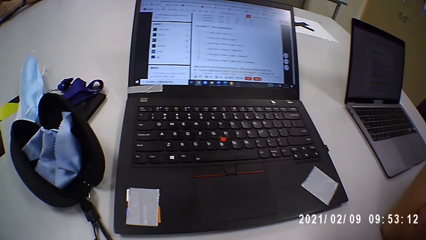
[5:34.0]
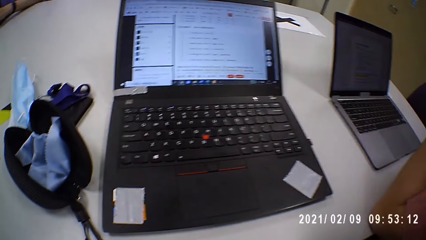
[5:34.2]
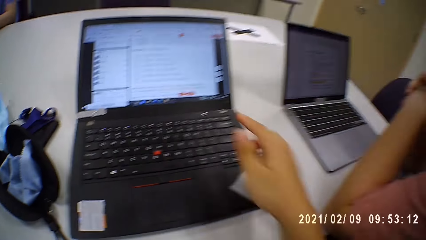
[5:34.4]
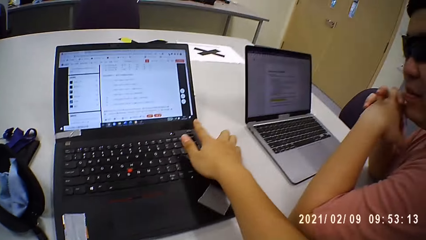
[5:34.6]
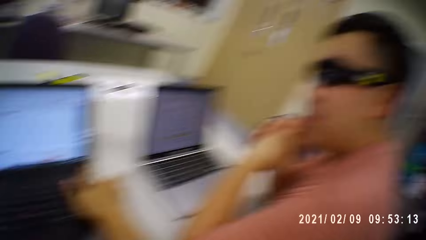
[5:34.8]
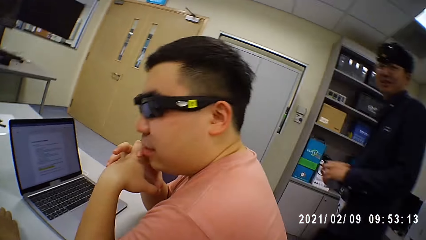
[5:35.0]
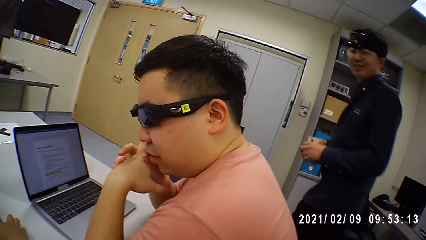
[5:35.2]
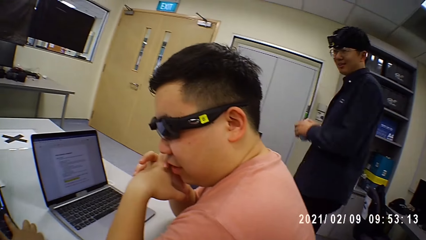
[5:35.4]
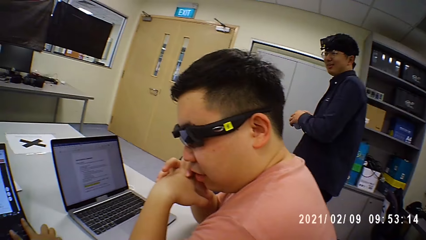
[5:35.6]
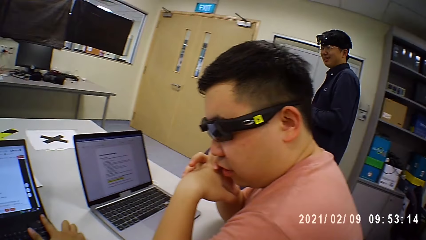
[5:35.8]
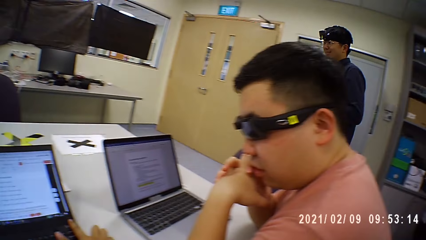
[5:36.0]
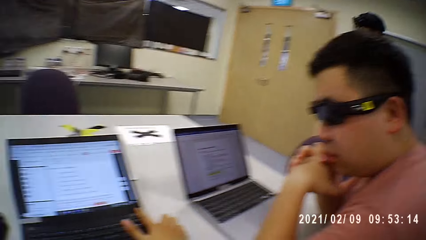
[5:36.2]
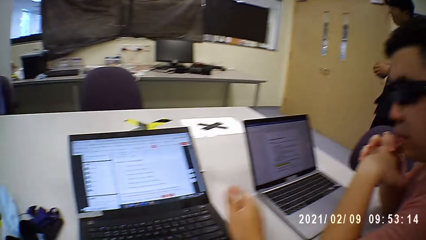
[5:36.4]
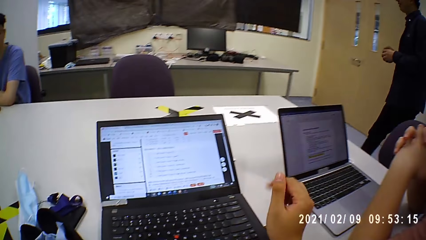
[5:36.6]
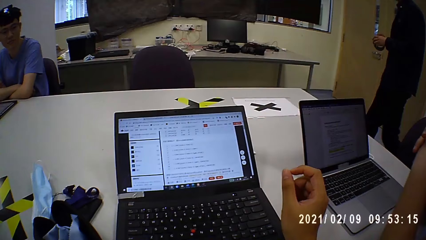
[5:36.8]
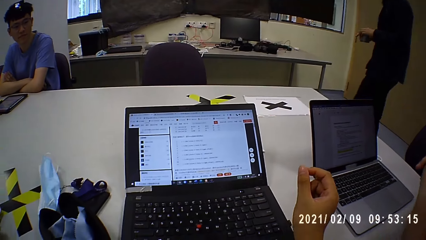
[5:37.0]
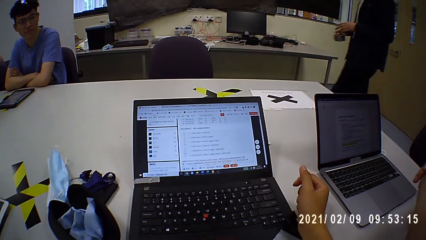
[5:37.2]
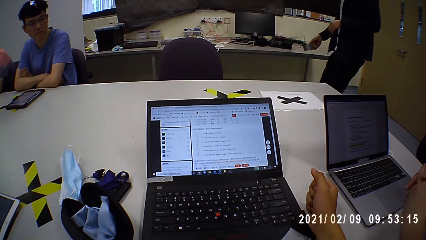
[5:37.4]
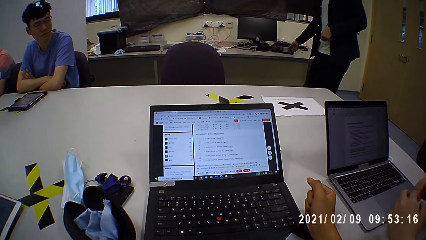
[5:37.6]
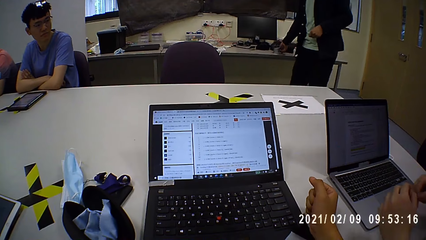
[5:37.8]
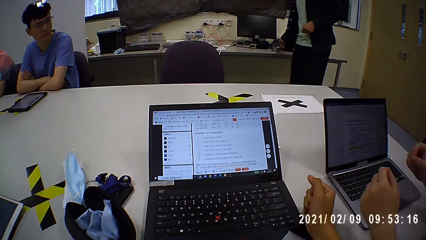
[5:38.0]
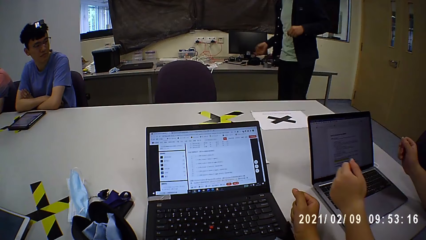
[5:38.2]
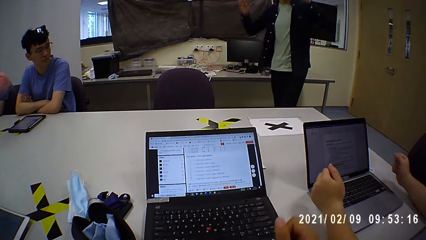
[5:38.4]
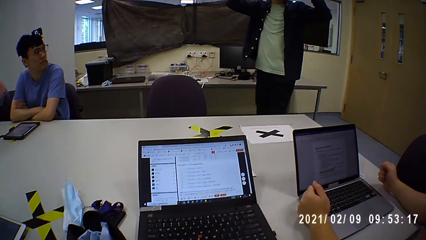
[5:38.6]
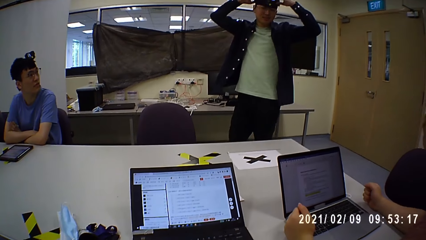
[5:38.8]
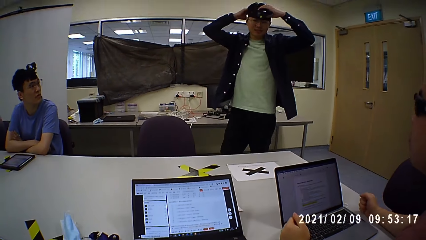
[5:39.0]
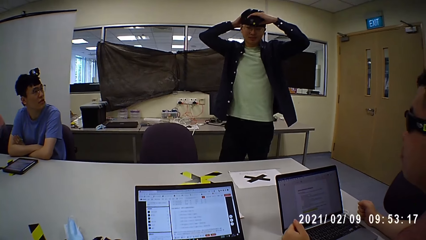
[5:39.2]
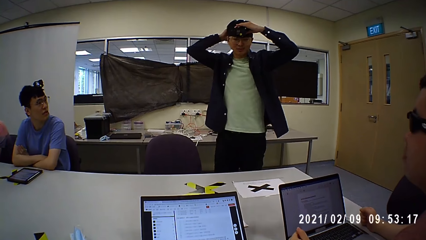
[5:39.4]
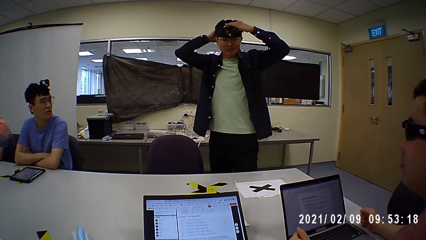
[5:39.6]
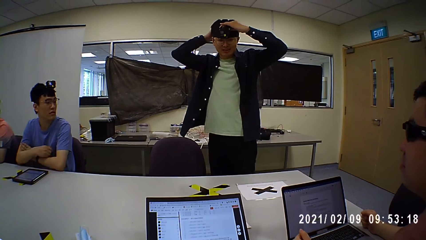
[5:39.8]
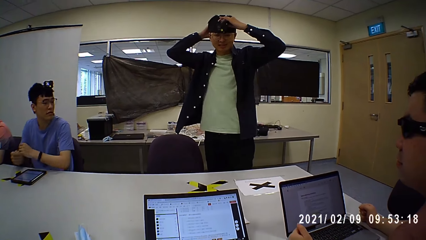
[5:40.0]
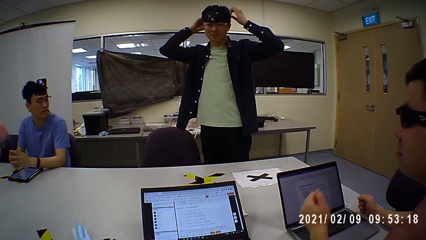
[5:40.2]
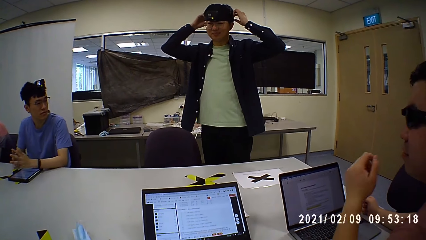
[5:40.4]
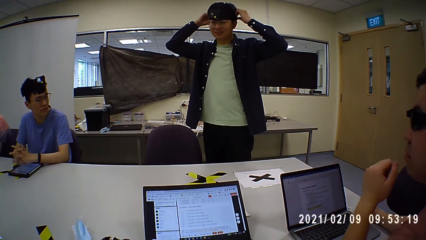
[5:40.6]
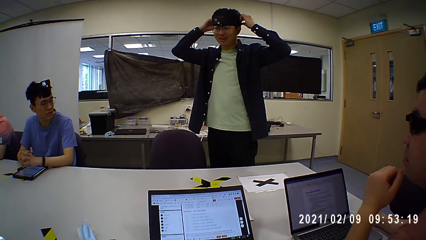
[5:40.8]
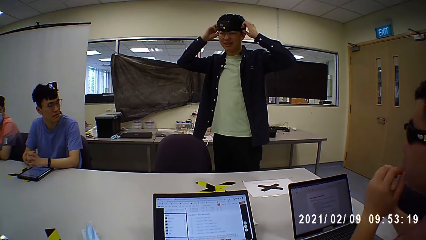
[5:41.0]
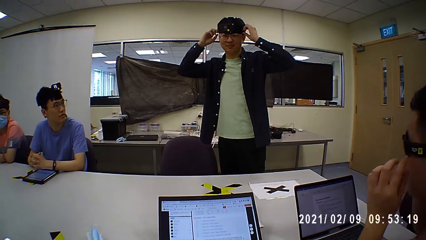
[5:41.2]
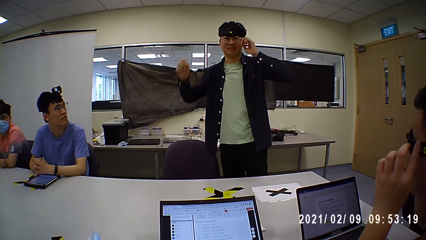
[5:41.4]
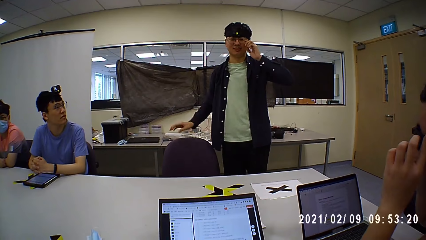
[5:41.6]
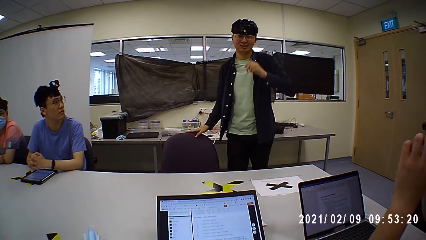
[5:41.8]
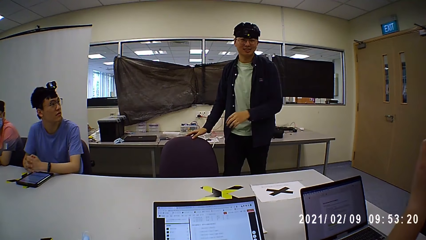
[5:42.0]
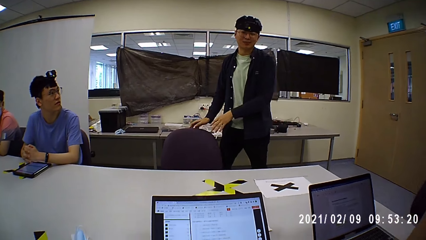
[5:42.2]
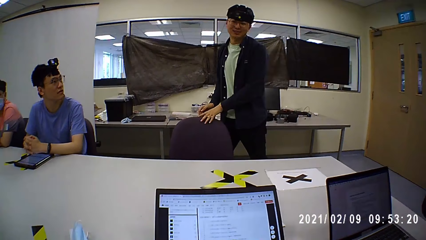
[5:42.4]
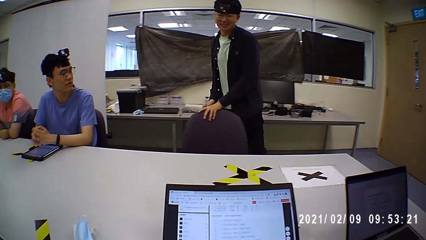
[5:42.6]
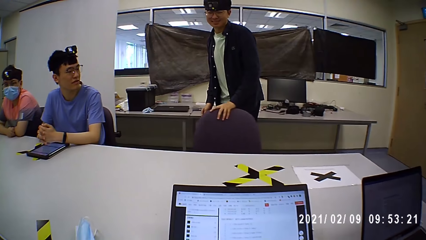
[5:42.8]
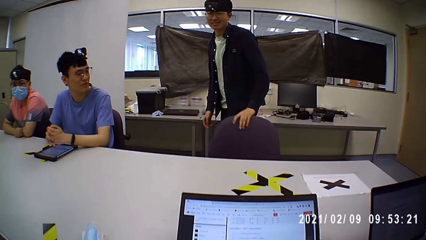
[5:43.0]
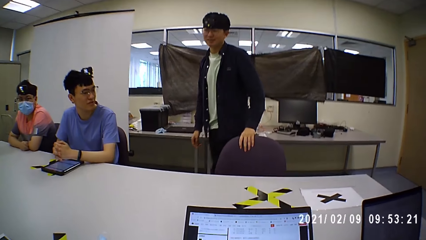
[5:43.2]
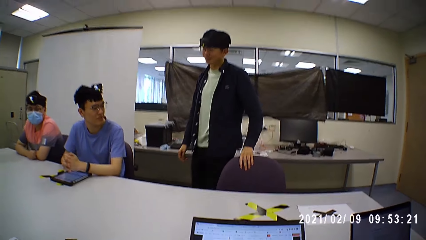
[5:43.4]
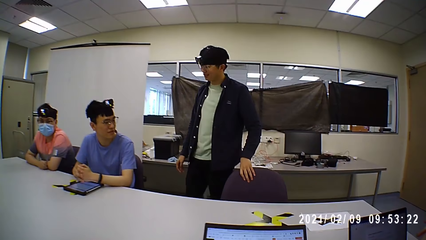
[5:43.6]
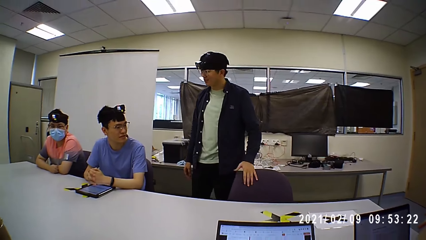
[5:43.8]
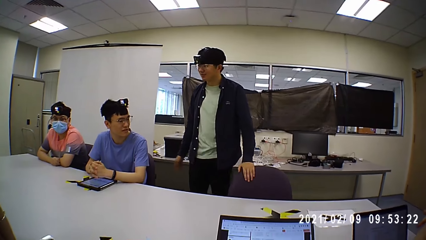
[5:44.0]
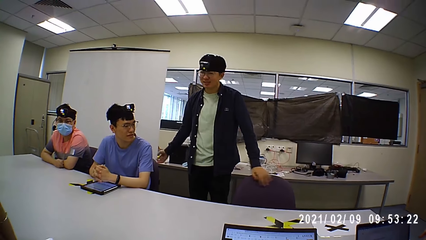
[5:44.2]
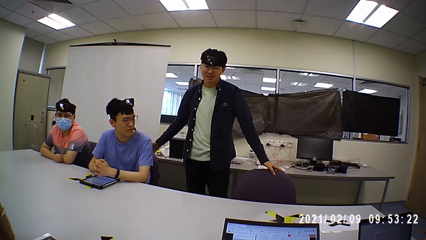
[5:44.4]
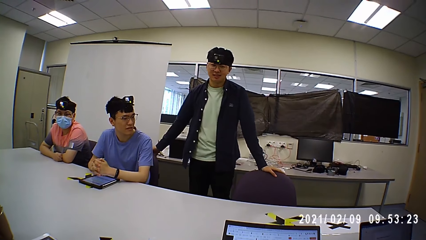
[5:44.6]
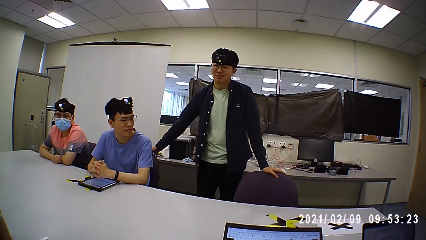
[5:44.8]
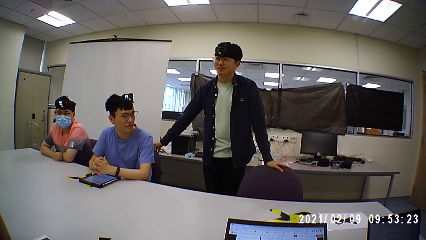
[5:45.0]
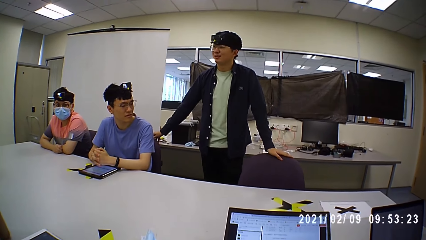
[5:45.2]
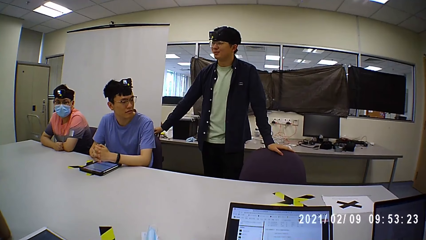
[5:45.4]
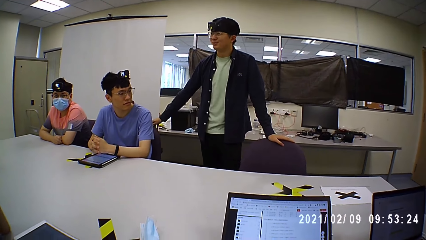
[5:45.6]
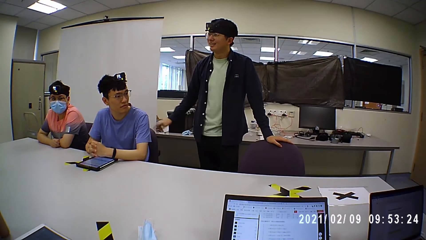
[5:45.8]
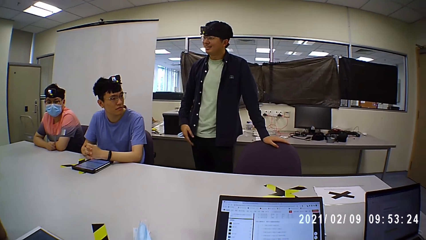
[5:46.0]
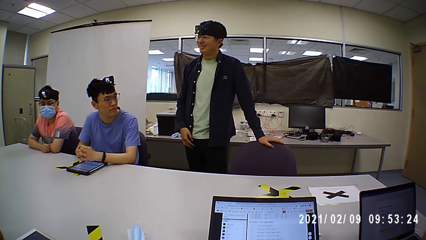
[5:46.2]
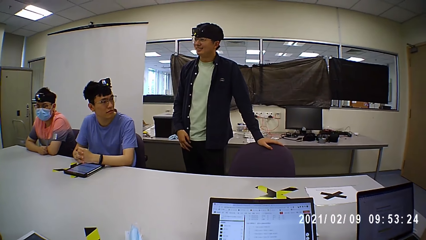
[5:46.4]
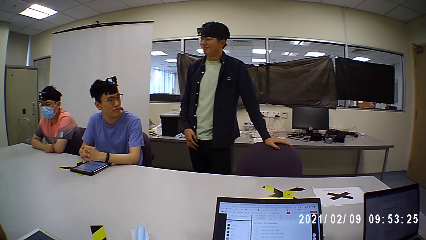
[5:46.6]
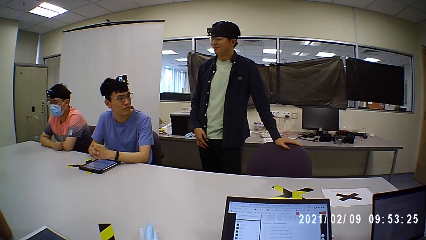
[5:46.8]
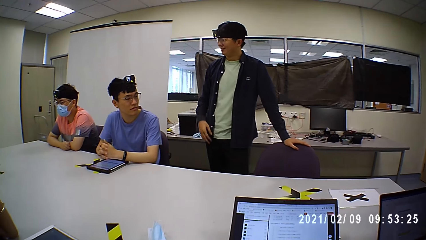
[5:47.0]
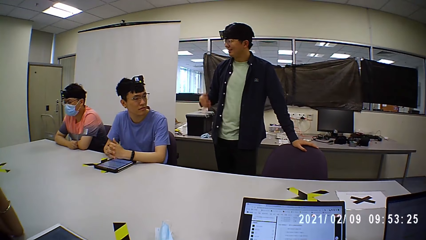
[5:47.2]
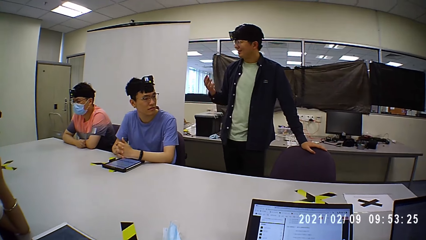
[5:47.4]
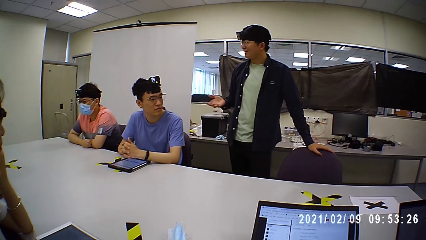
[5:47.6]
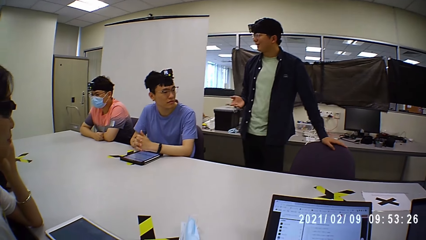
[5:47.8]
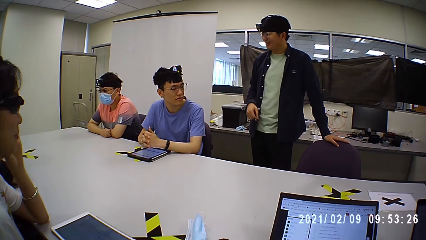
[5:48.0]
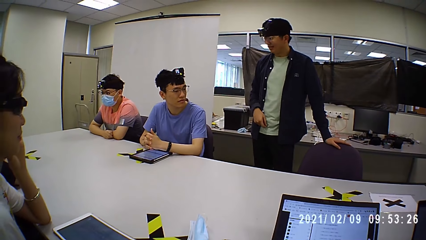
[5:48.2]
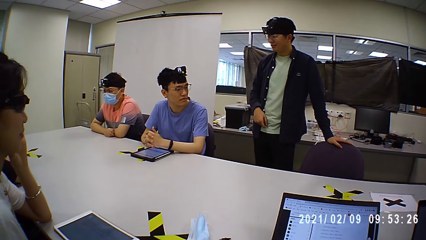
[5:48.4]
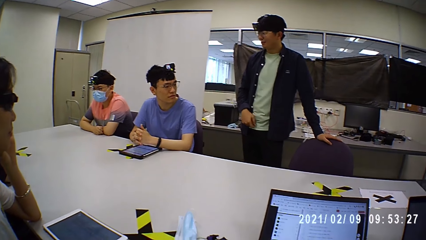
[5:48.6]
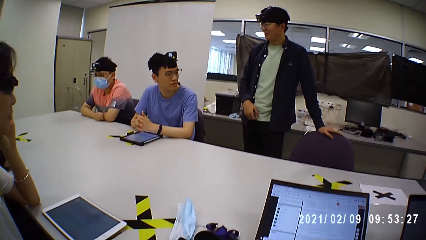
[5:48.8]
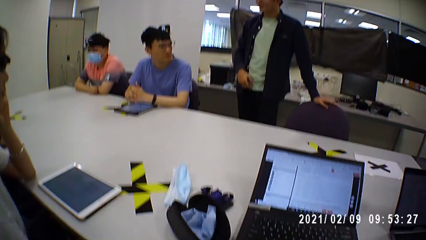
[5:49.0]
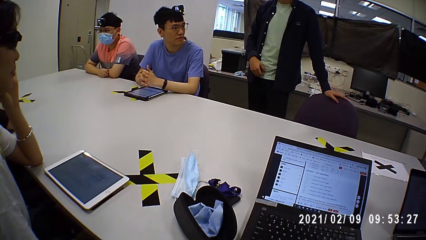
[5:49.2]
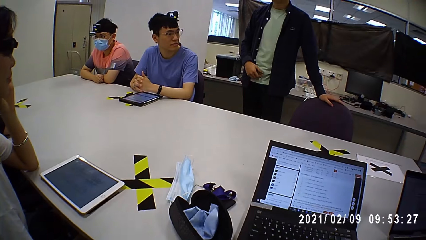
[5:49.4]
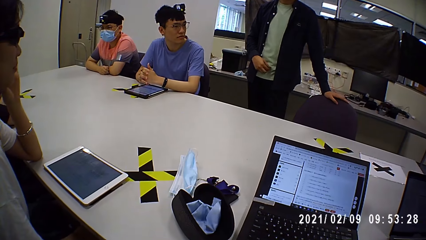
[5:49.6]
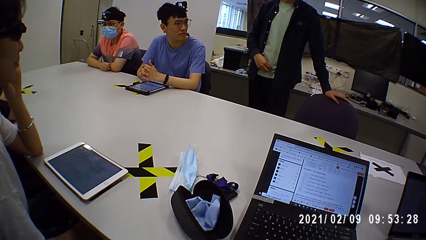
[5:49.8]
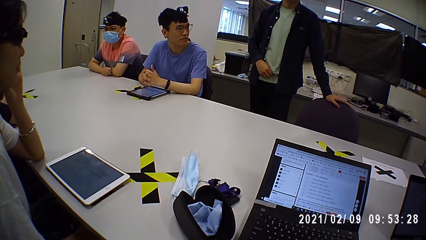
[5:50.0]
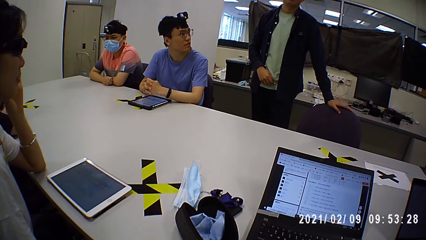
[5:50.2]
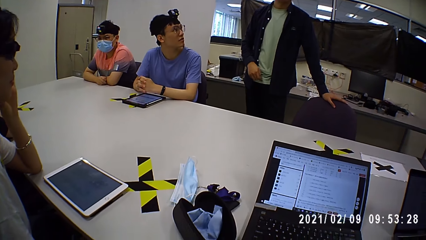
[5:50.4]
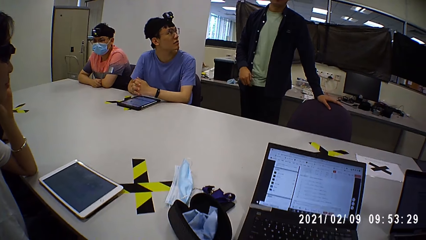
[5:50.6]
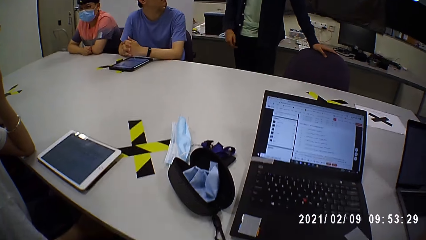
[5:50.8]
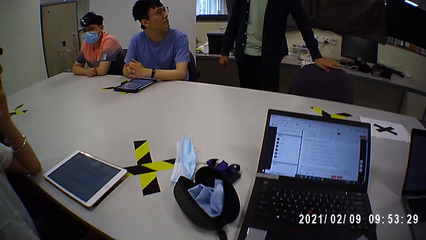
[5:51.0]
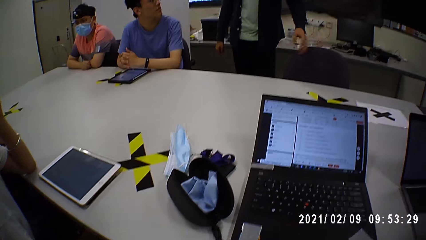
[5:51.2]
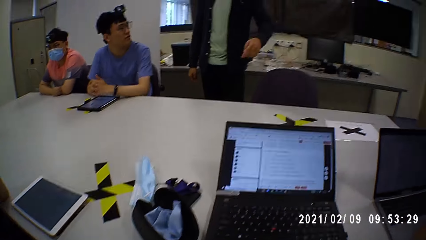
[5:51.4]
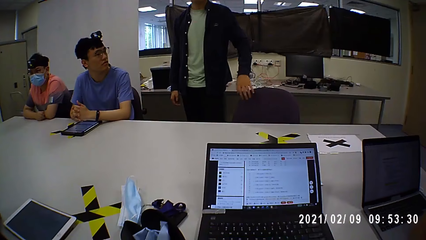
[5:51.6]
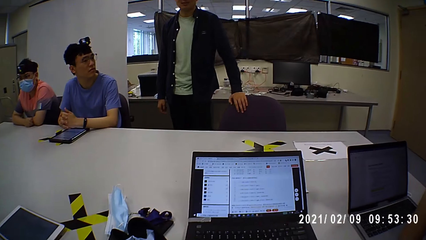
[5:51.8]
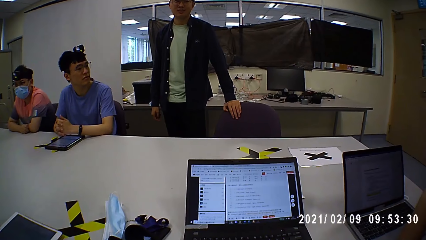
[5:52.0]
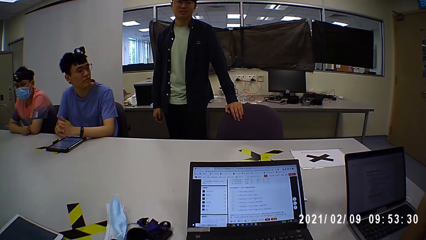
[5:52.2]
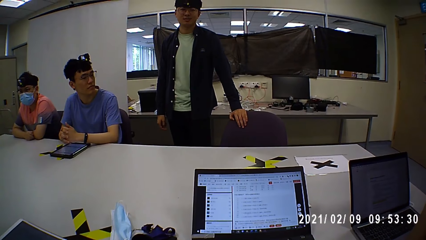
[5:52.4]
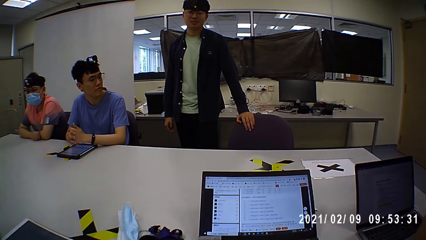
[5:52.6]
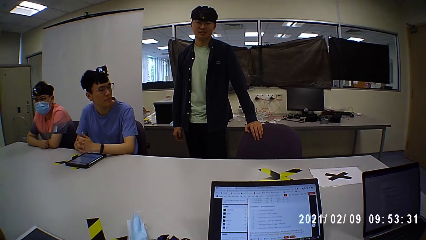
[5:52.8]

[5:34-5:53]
A man walks around in the room. The man puts the sellotape back on the table. The man adjusts the camera on the head. The man stands at the center. The man holds a chair. The man rotates the seat. The man leans on the chair. The man presents in the room.
